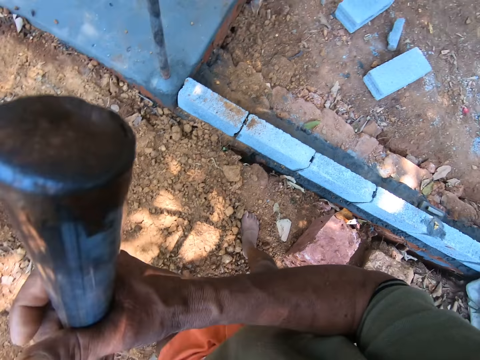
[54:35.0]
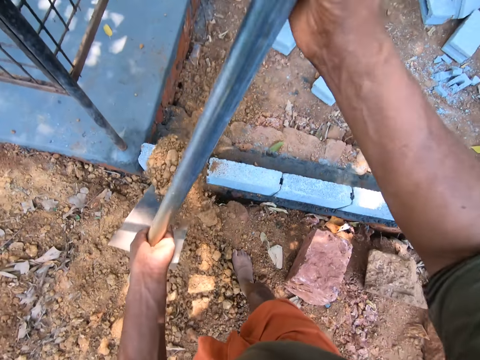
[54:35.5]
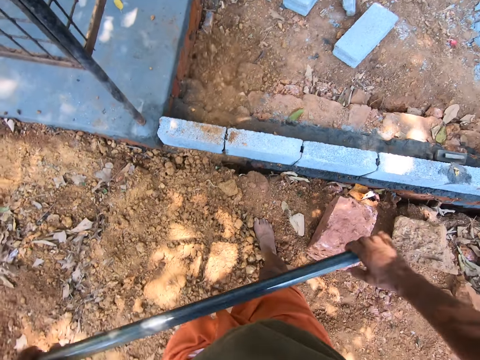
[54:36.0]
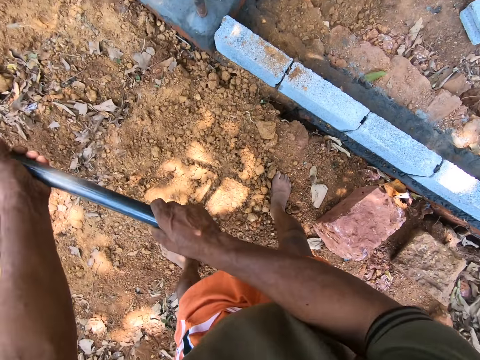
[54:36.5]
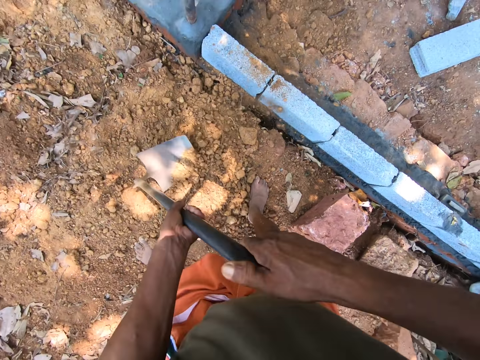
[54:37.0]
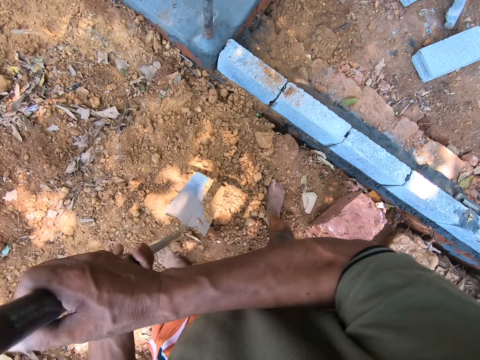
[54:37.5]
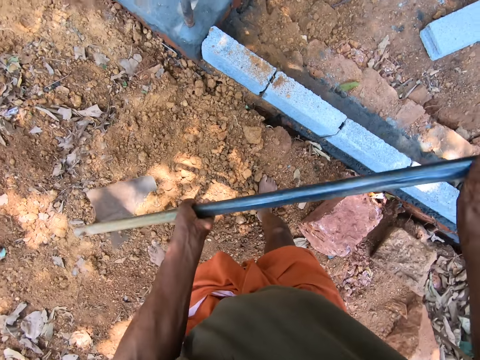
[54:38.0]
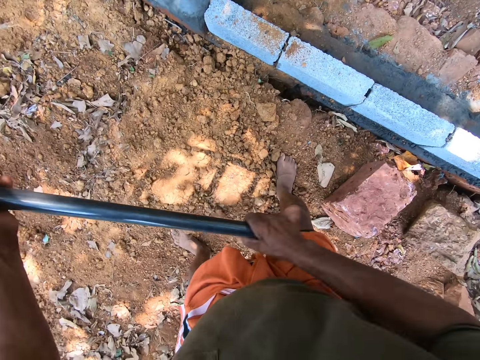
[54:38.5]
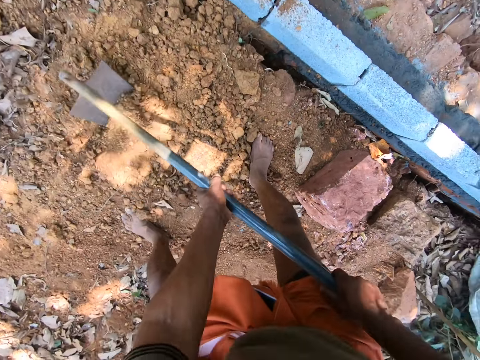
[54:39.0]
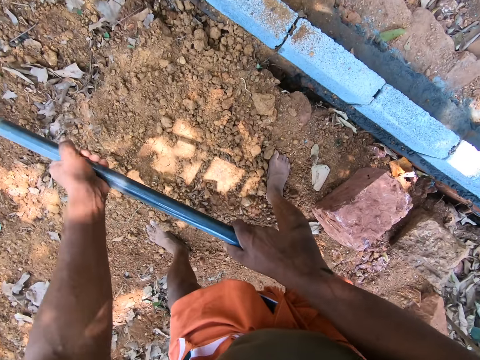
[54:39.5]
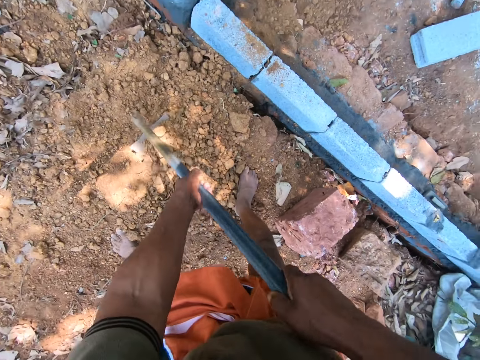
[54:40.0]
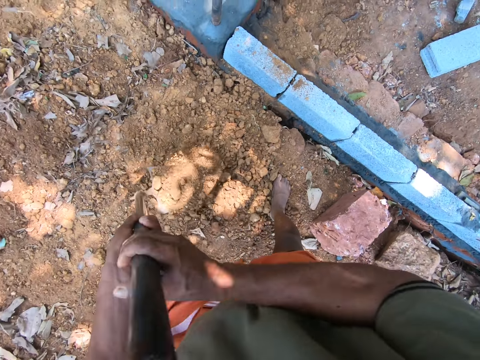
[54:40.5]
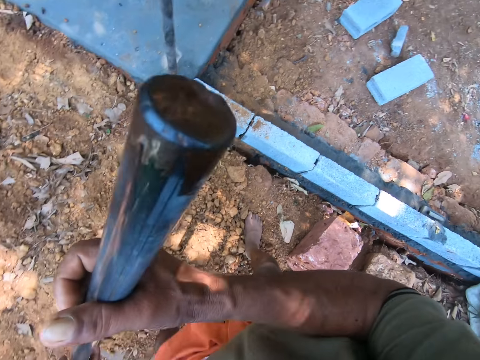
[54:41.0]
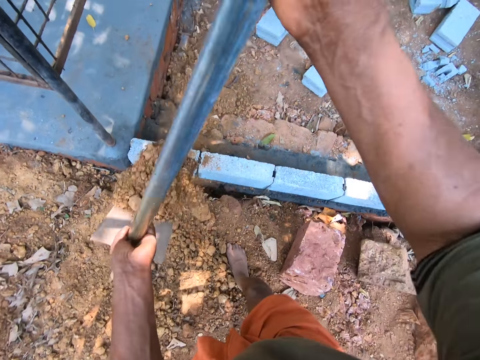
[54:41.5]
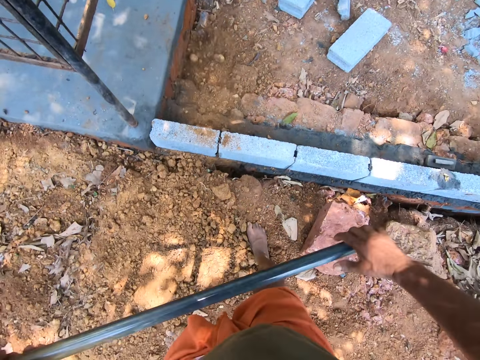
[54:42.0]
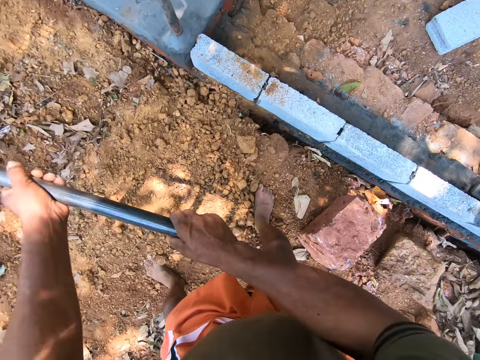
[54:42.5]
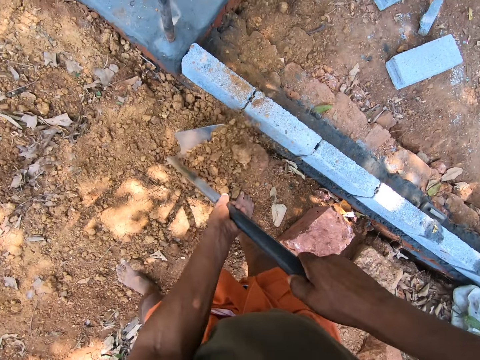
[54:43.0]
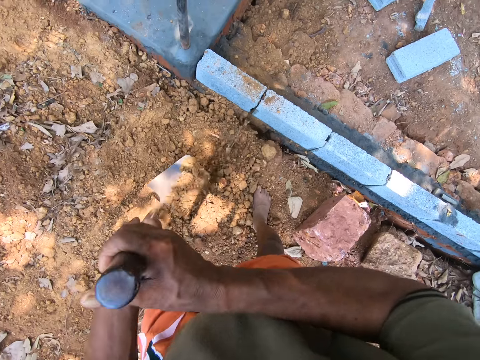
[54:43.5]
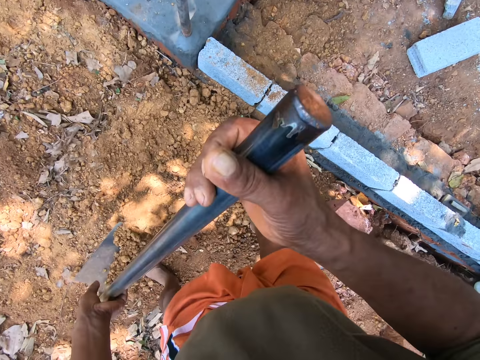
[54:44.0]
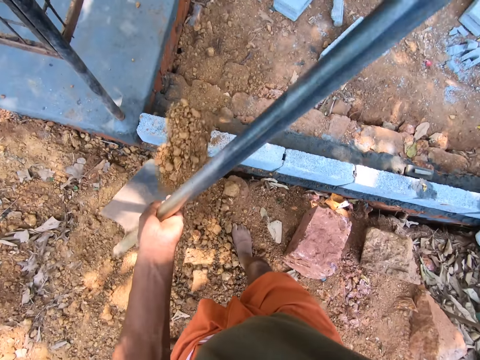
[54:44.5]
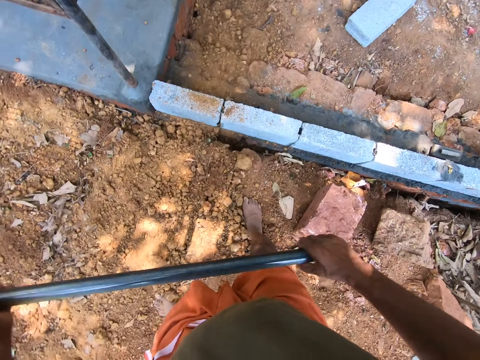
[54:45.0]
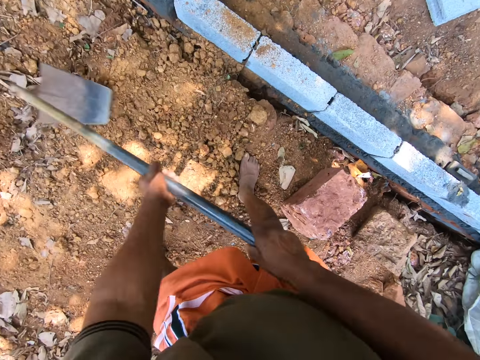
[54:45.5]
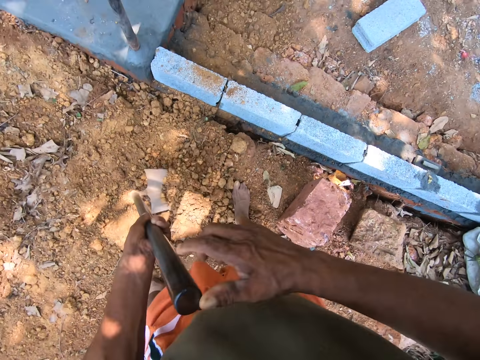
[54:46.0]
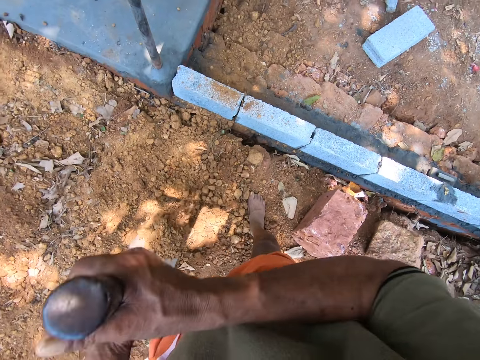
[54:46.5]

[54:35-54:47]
The camera wearer pours the sand on the ground with the hoe using both hands. They till the ground with the hoe using both hands. They dig the ground. They take the sand from the ground with the hoe using both hands. They pour the sand on the ground with the hoe using both hands. They take the sand from the ground with the hoe using both hands. They dig the ground. They pour the sand on the ground with the hoe using both hands. They take the sand from the ground with the hoe using both hands. They dig the ground.

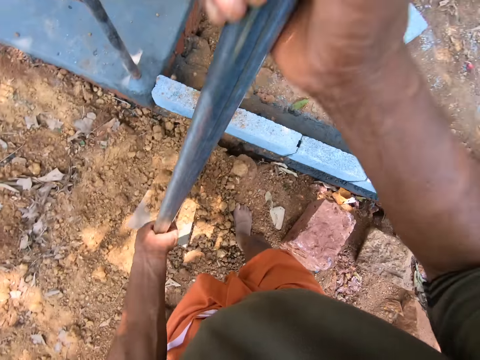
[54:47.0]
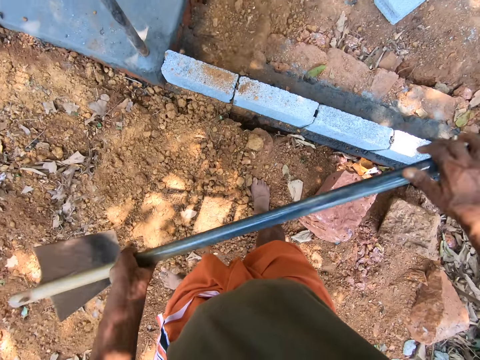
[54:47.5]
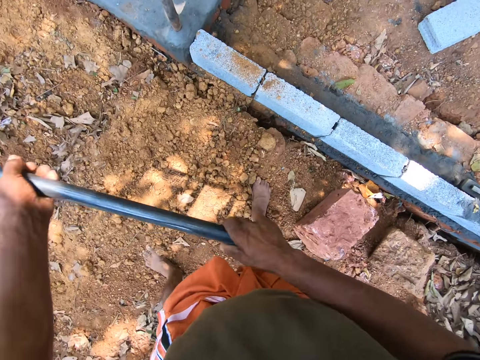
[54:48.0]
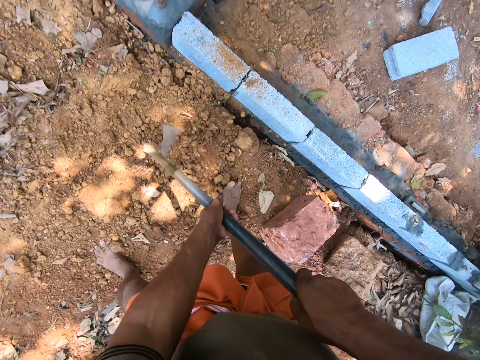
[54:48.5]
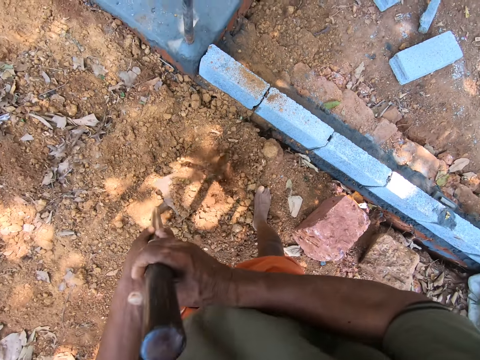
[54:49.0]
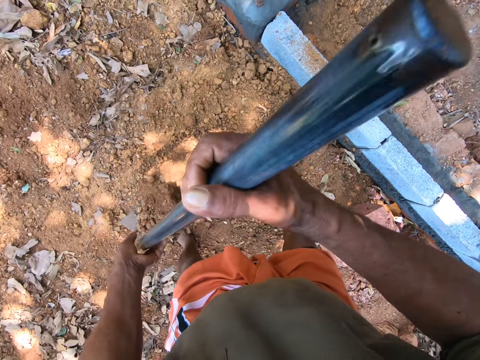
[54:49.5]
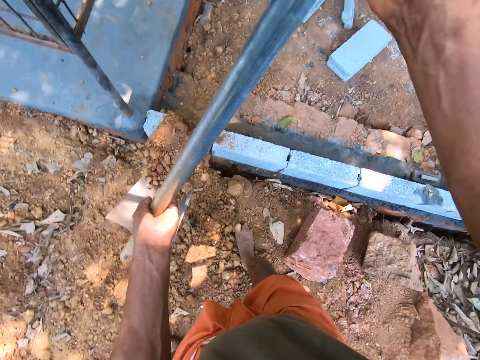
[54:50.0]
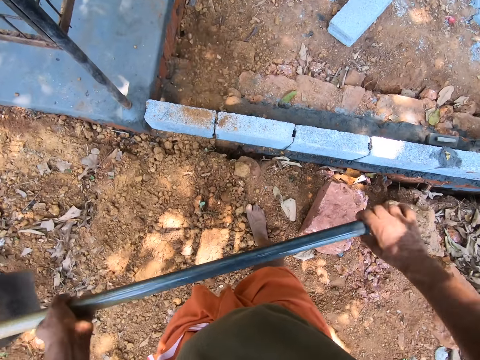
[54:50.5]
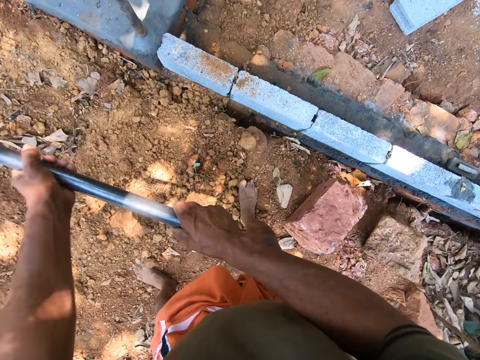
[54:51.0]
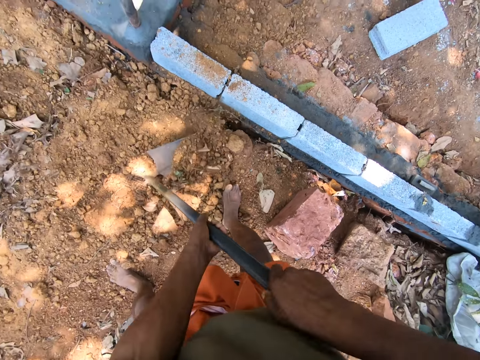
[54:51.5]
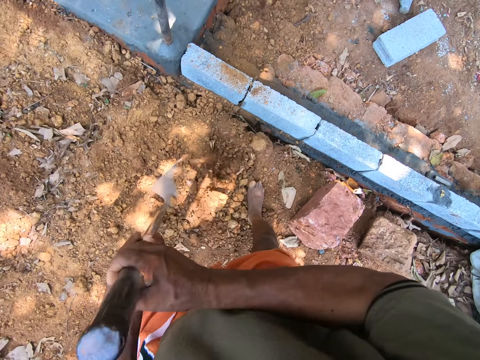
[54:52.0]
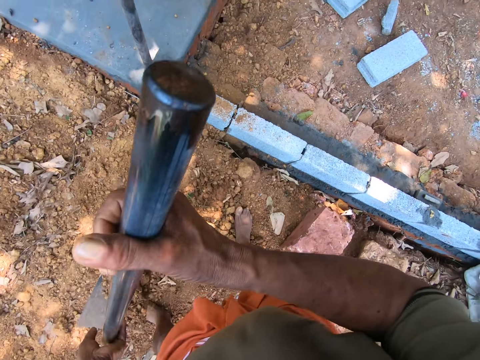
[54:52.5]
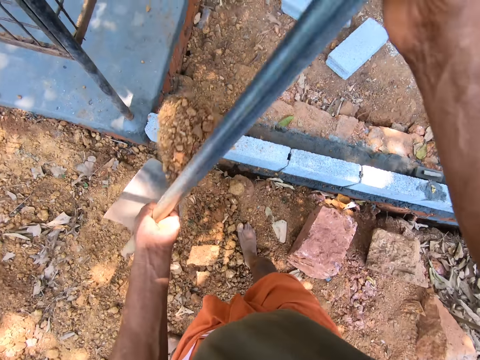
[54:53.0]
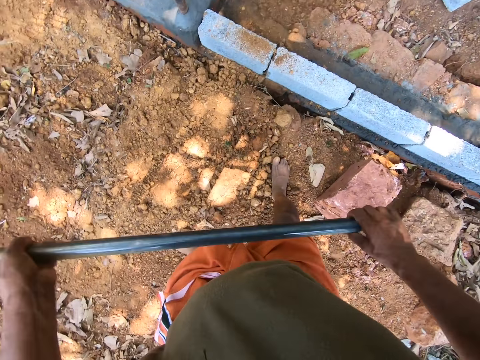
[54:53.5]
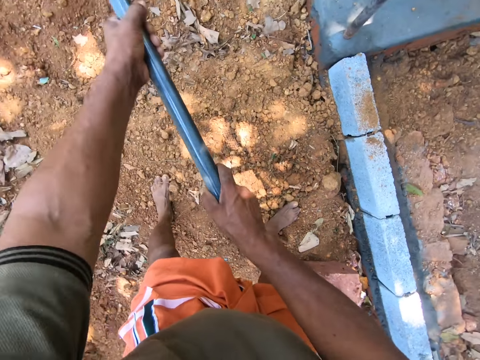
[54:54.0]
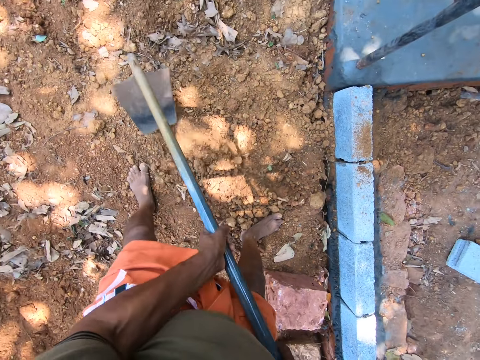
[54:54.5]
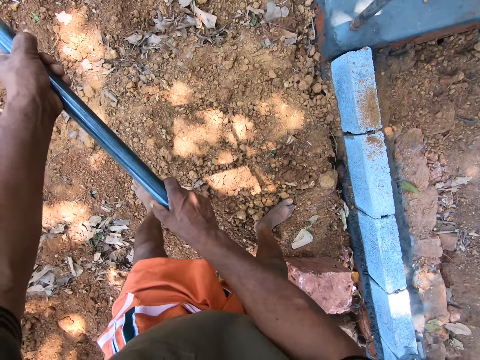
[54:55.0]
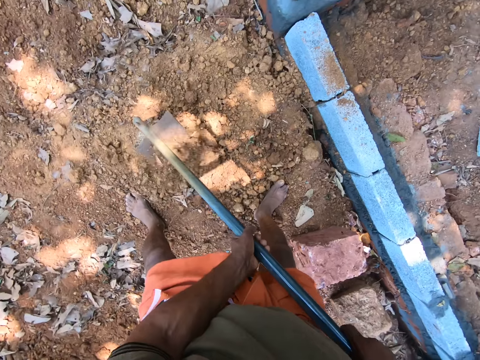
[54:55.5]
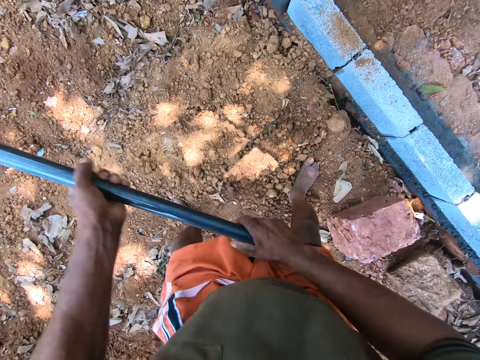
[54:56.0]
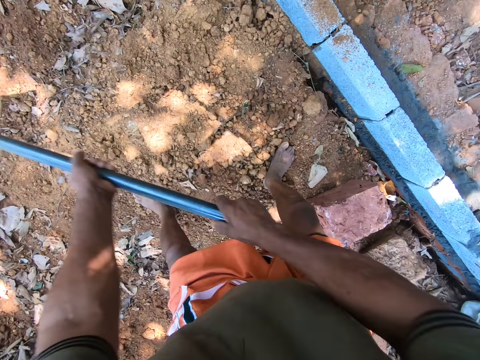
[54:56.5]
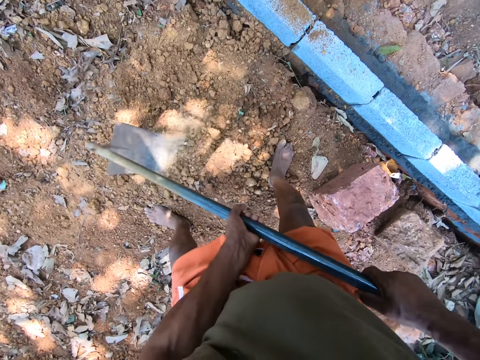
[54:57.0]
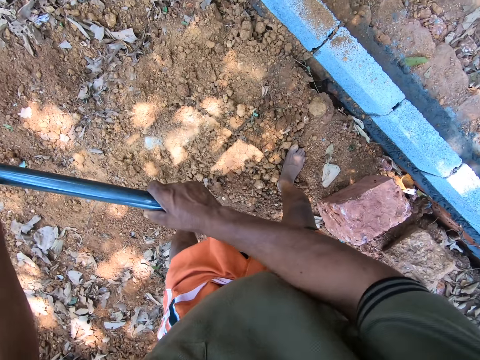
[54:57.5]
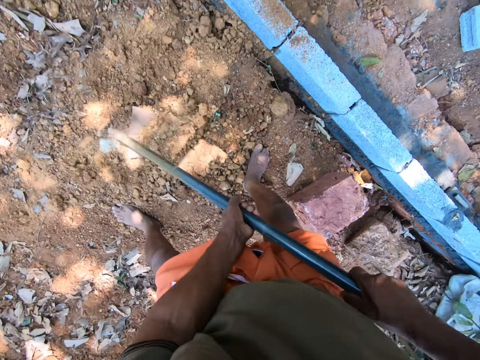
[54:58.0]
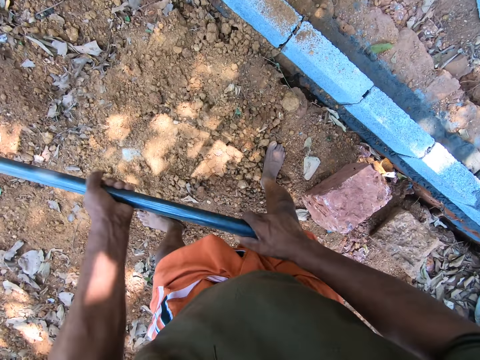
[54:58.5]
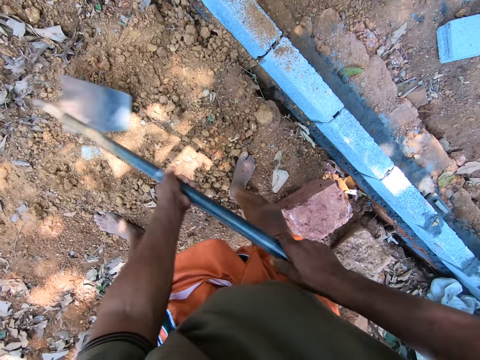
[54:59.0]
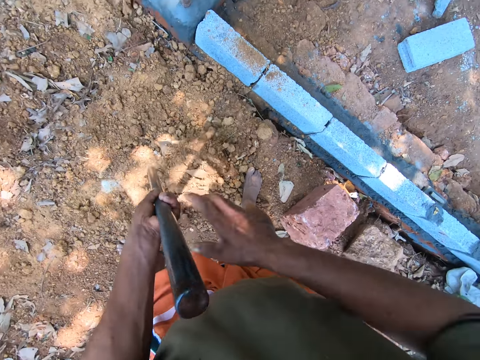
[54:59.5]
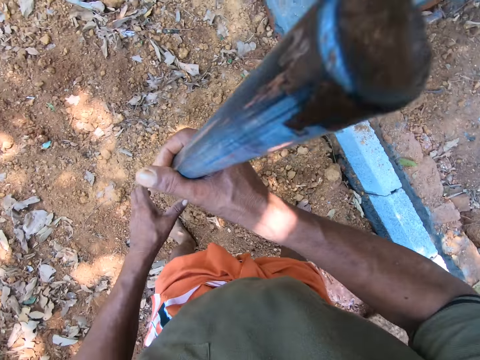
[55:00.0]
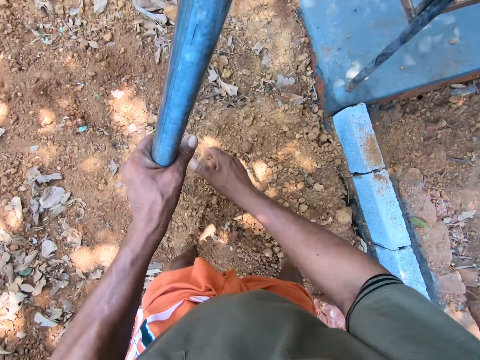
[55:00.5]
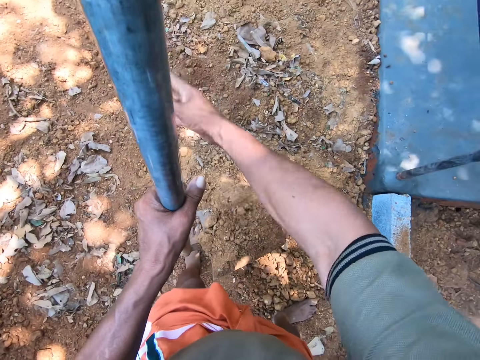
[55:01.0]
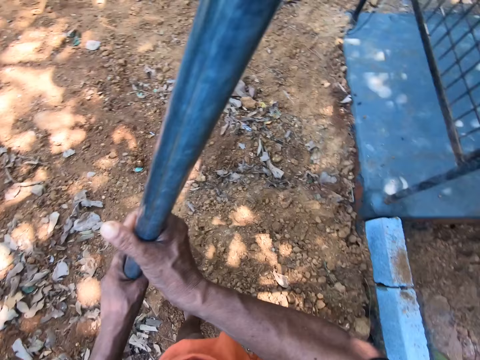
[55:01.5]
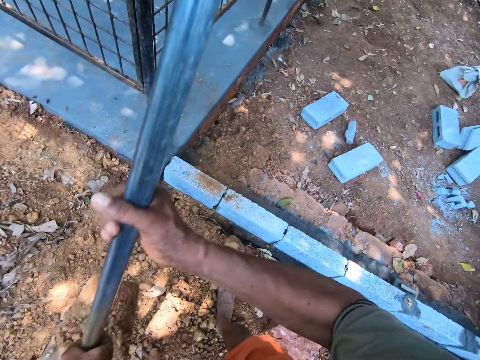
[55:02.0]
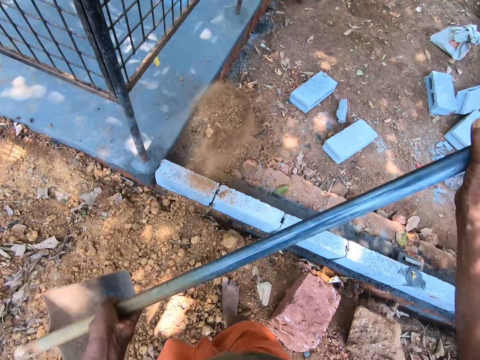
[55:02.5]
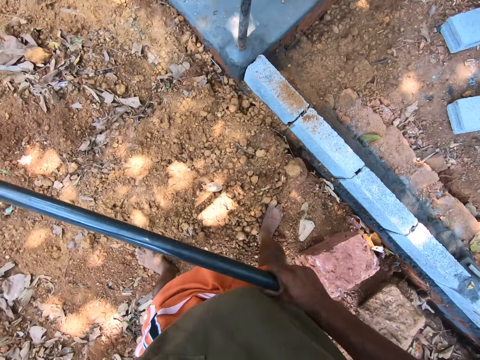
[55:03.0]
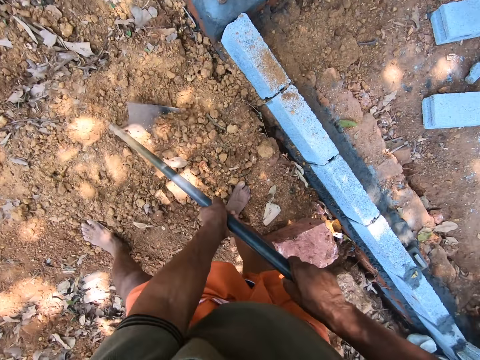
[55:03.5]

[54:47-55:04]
The camera wearer pours the sand on the ground with the hoe using both hands. They dig the ground. They take the sand from the ground with the hoe using both hands. They pour the sand on the ground with the hoe using both hands. They dig the ground. They take the sand from the ground with the hoe using both hands. They pour the sand on the ground with the hoe using both hands. They till the ground with the hoe using both hands. They take the sand from the ground with the hoe using both hands. They pour the sand on the ground with the hoe using both hands. They dig the ground. They take the sand from the ground with the hoe using both hands.
